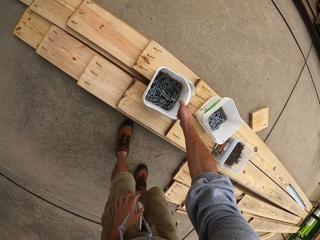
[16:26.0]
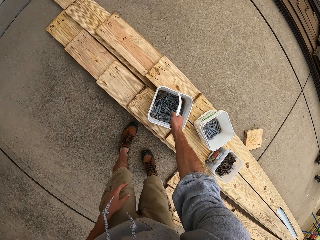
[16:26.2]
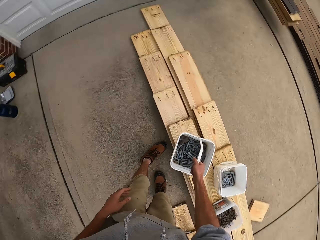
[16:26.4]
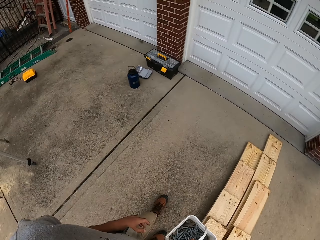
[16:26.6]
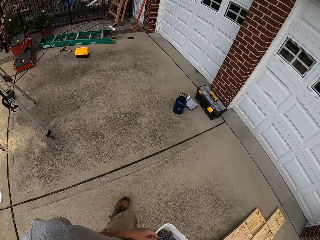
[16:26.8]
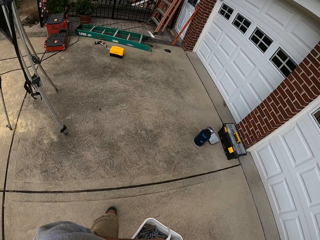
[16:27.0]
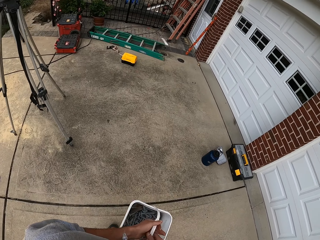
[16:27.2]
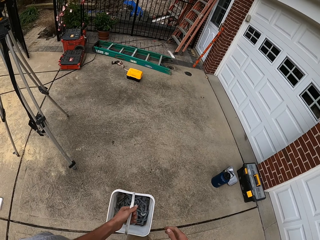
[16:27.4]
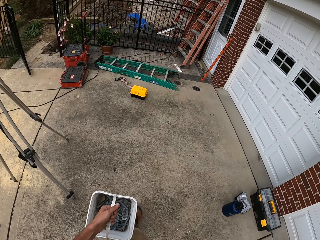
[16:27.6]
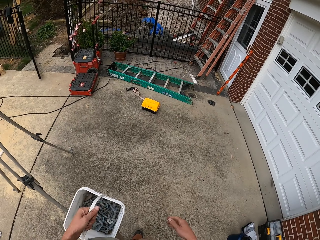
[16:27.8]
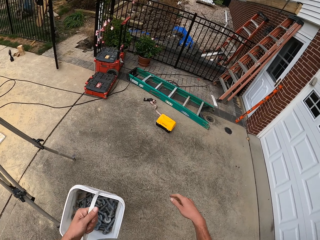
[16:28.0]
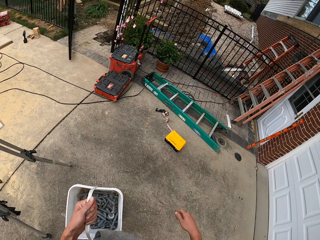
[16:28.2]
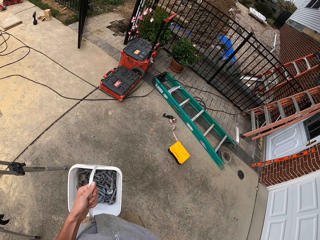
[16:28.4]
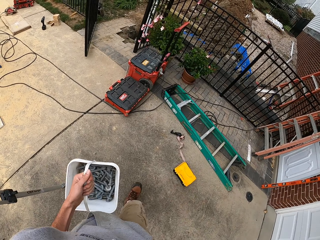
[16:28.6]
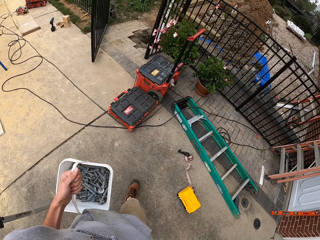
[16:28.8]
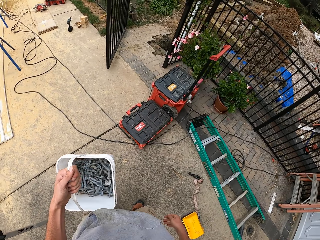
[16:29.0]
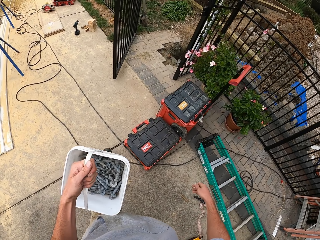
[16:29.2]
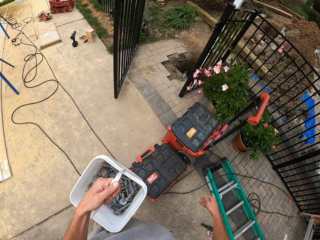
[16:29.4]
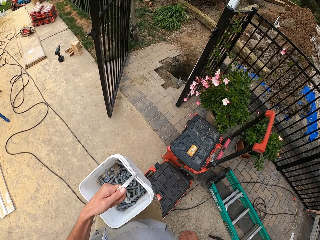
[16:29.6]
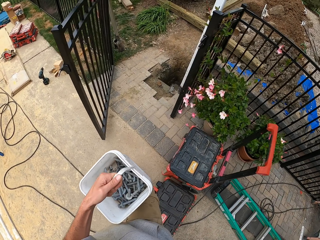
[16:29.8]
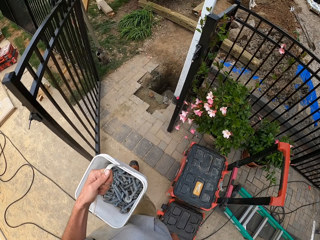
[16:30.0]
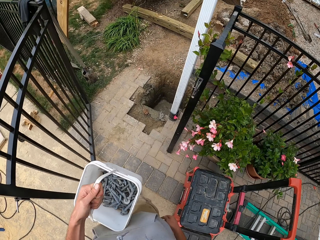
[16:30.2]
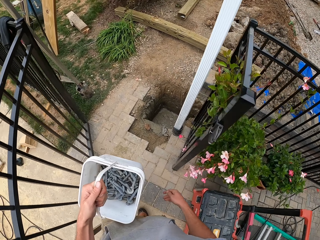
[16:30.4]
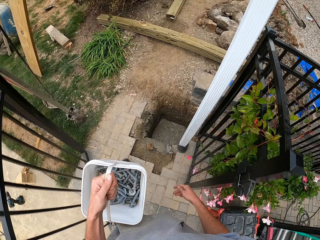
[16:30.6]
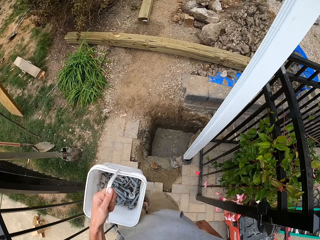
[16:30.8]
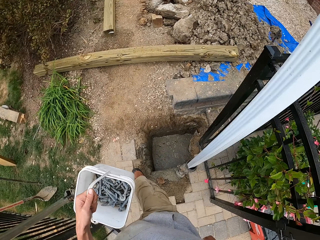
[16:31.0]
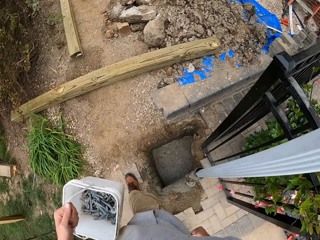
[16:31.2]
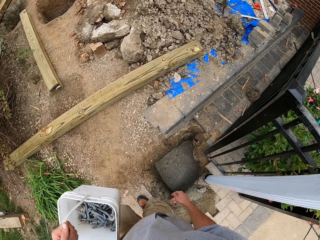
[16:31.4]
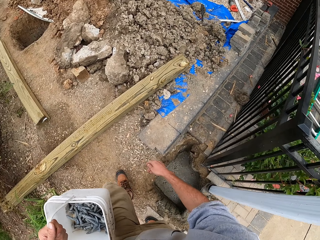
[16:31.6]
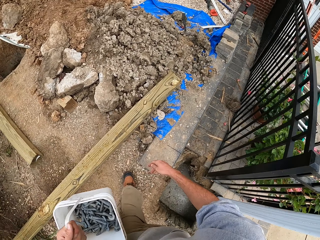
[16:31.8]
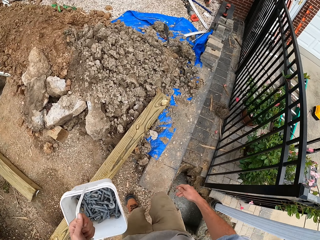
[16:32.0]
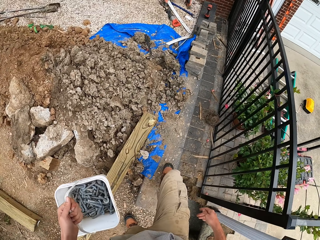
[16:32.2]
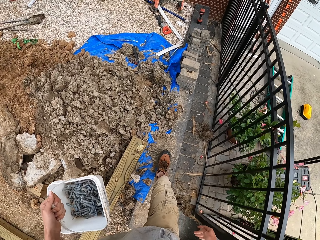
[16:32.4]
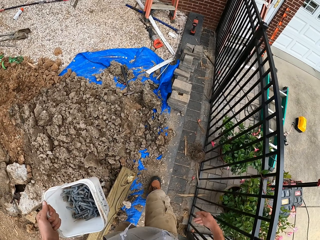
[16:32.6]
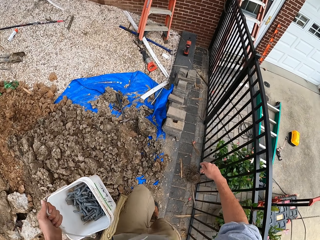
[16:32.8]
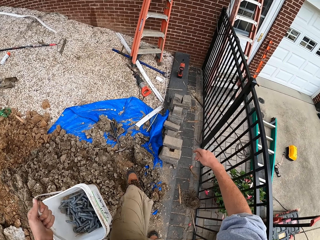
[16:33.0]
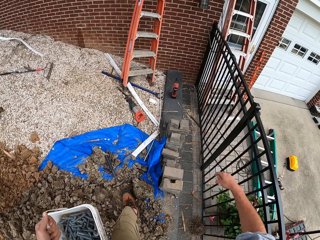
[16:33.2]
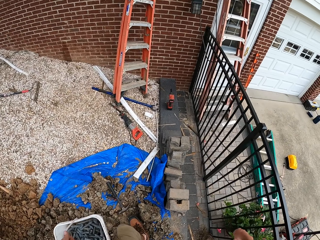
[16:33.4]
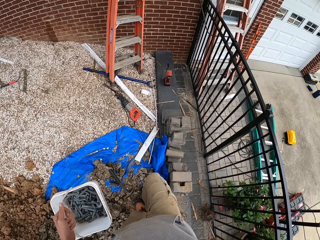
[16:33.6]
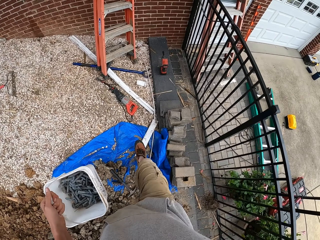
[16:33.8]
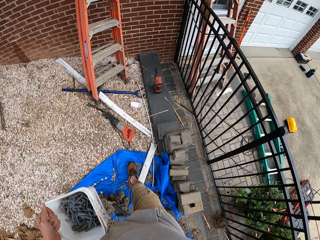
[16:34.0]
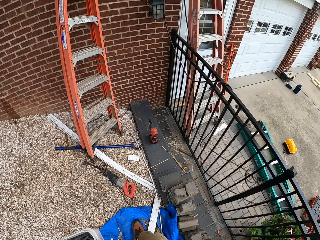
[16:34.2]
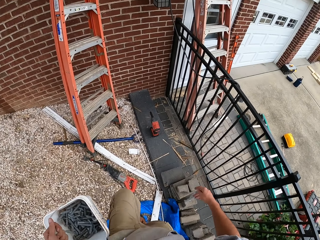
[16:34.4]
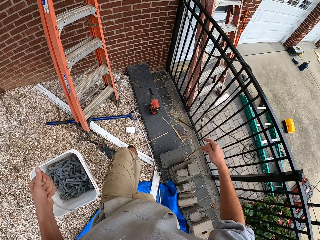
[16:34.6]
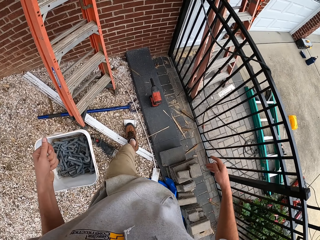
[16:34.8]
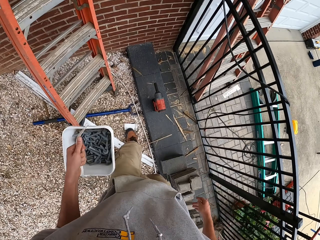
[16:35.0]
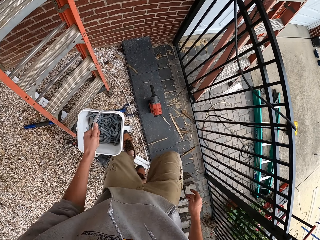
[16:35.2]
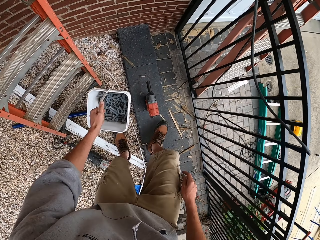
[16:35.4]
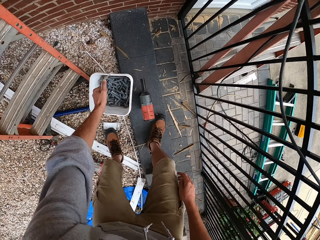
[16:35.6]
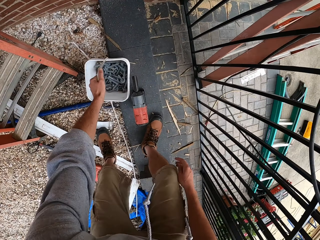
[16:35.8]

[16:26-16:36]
The camera wearer picks up a container or bucket with screws from the wood. They walk with the container of screws. They hold the bucket.

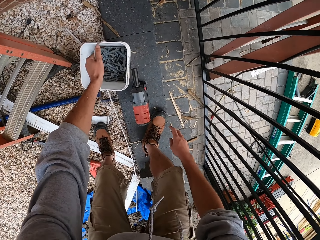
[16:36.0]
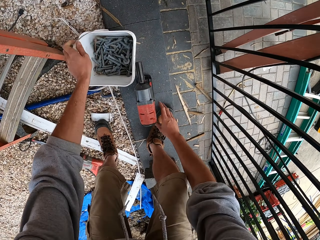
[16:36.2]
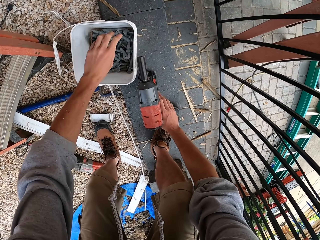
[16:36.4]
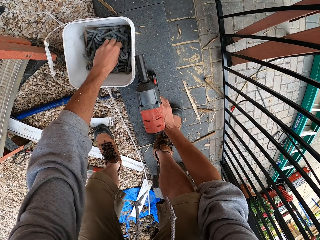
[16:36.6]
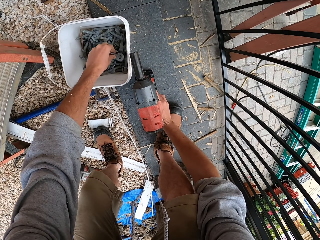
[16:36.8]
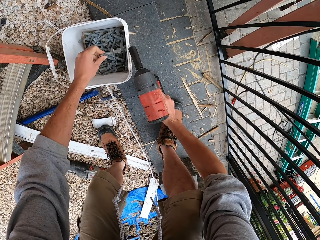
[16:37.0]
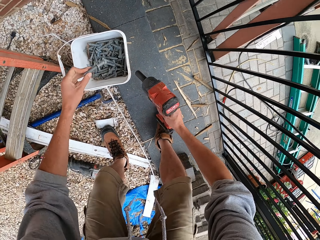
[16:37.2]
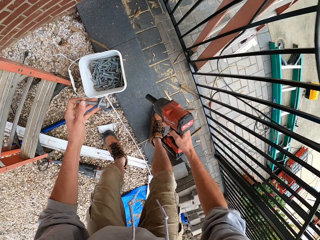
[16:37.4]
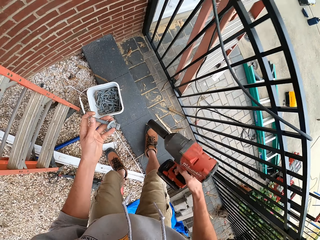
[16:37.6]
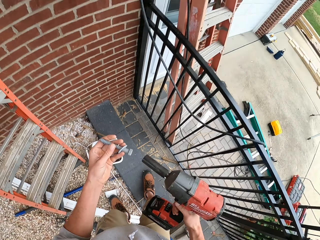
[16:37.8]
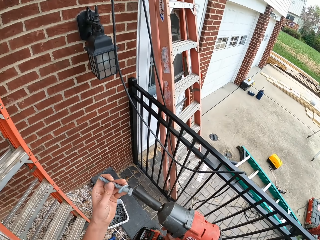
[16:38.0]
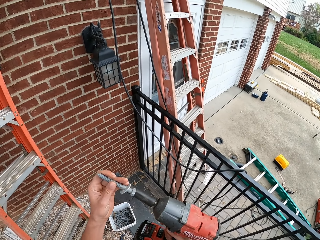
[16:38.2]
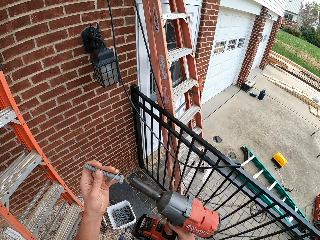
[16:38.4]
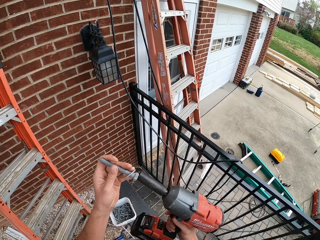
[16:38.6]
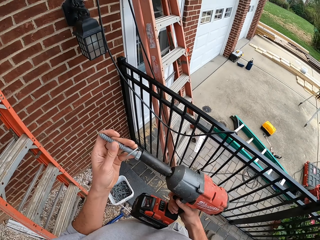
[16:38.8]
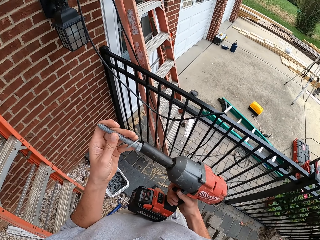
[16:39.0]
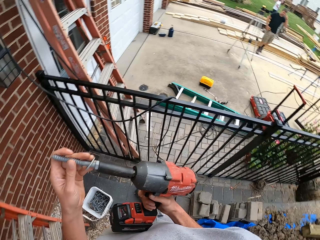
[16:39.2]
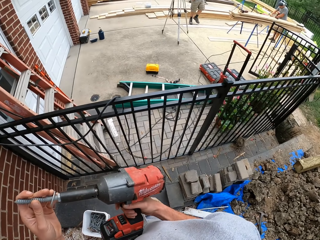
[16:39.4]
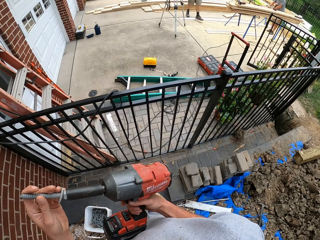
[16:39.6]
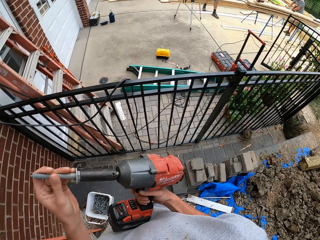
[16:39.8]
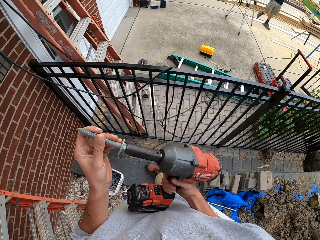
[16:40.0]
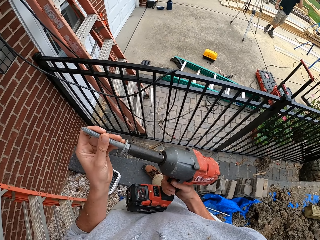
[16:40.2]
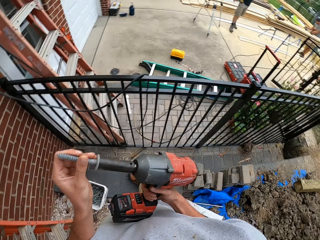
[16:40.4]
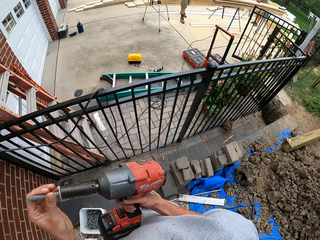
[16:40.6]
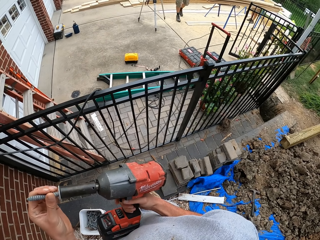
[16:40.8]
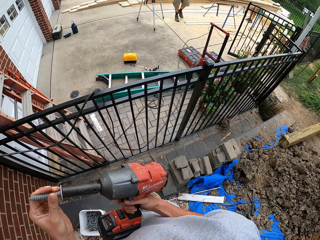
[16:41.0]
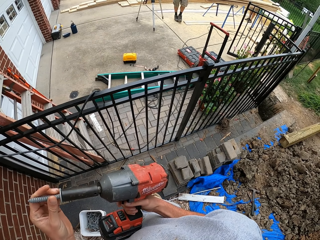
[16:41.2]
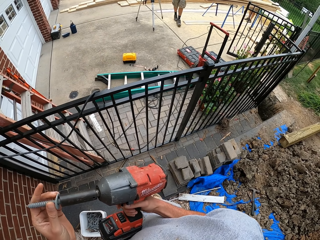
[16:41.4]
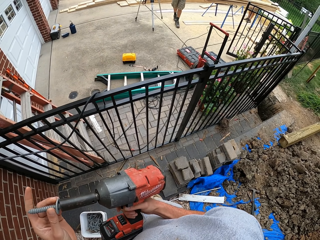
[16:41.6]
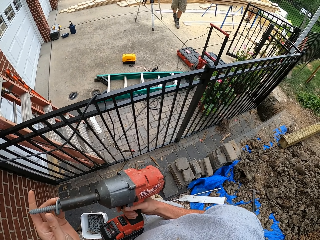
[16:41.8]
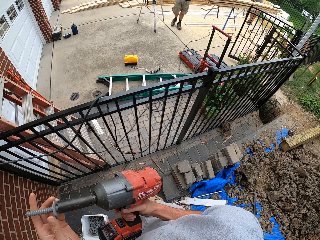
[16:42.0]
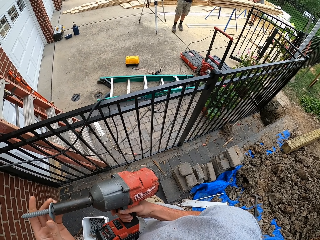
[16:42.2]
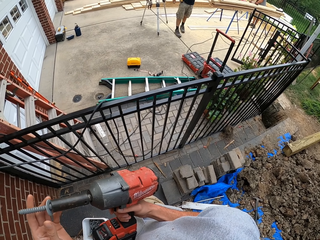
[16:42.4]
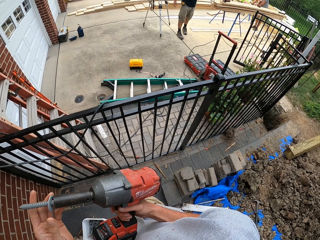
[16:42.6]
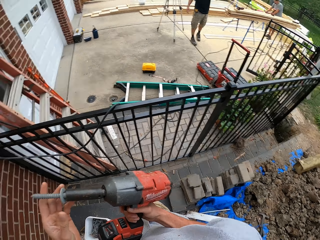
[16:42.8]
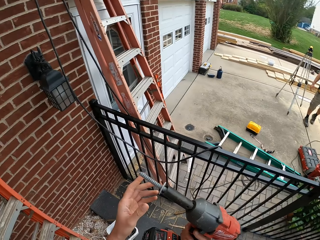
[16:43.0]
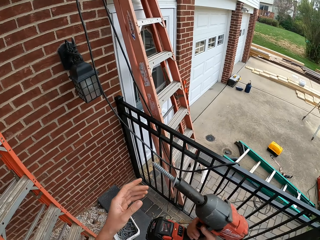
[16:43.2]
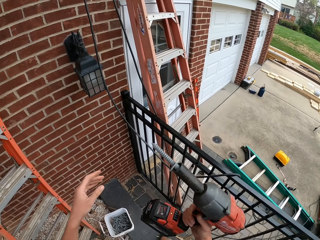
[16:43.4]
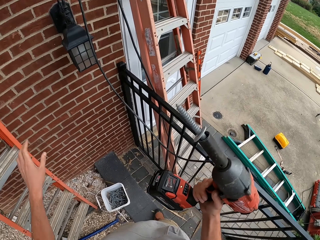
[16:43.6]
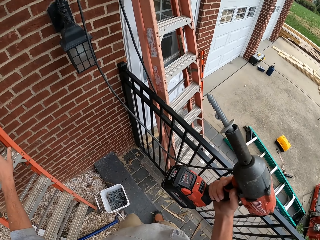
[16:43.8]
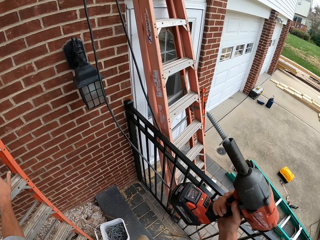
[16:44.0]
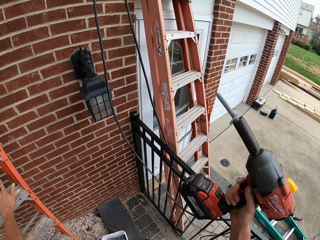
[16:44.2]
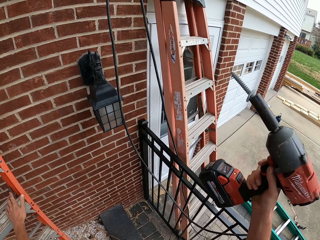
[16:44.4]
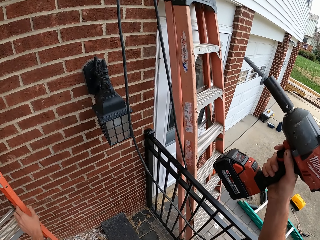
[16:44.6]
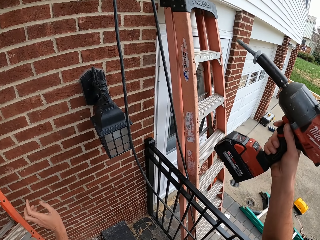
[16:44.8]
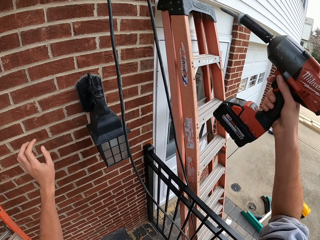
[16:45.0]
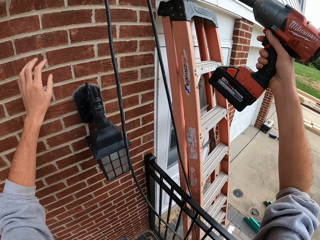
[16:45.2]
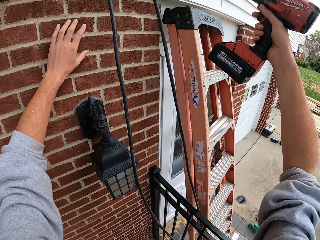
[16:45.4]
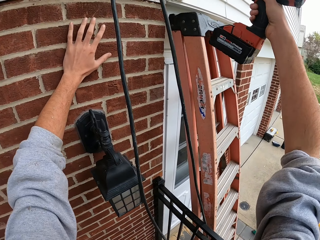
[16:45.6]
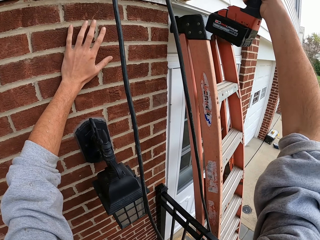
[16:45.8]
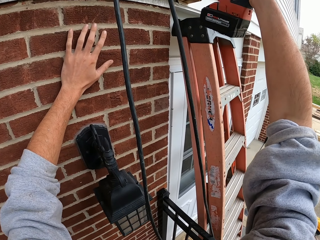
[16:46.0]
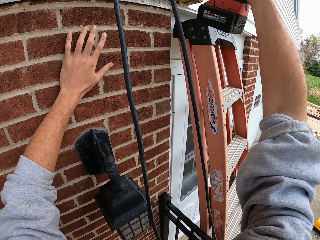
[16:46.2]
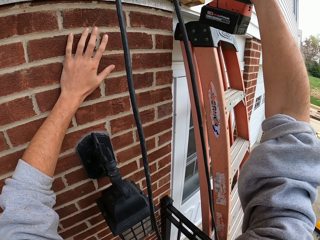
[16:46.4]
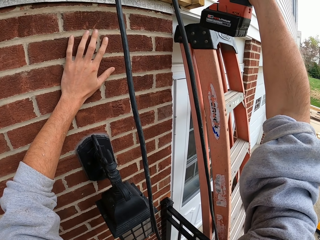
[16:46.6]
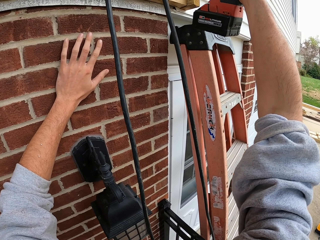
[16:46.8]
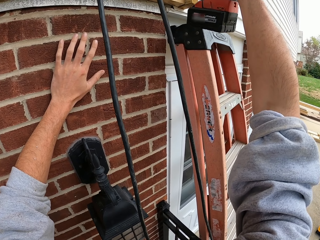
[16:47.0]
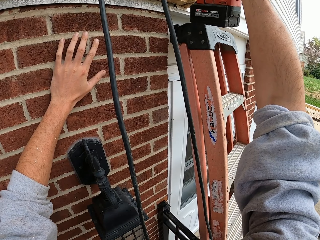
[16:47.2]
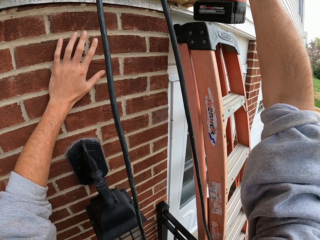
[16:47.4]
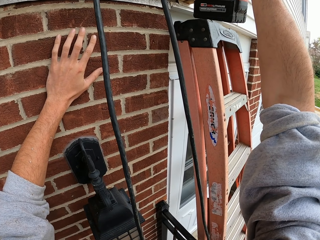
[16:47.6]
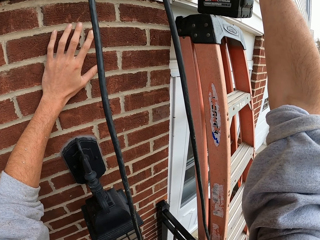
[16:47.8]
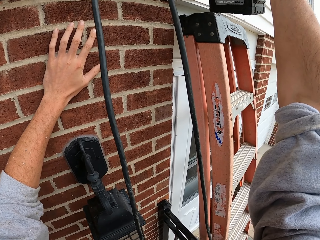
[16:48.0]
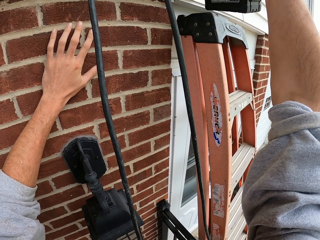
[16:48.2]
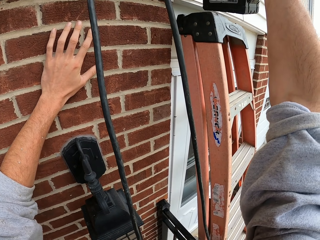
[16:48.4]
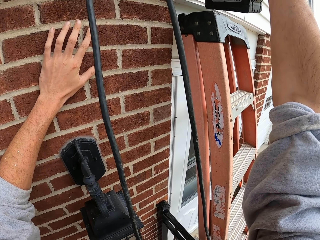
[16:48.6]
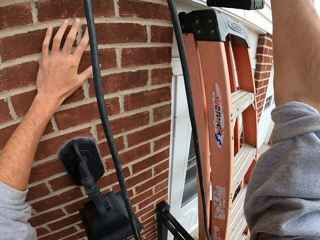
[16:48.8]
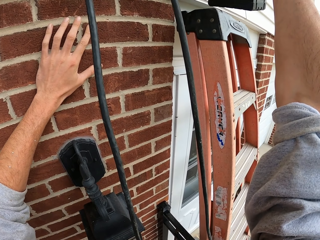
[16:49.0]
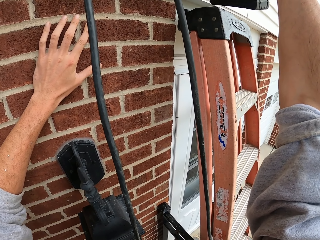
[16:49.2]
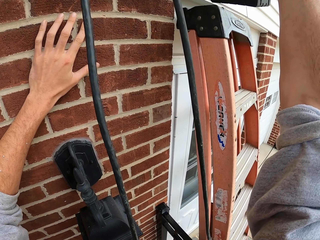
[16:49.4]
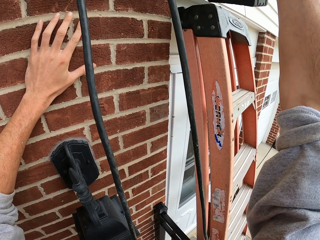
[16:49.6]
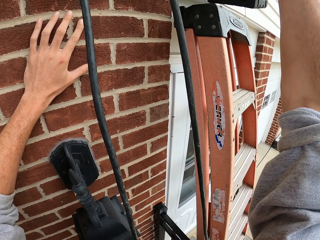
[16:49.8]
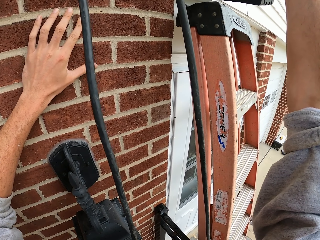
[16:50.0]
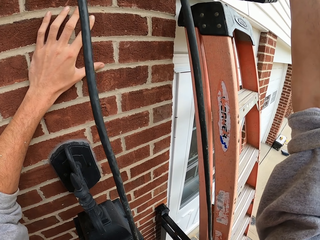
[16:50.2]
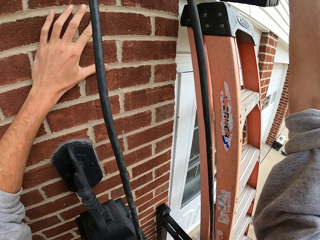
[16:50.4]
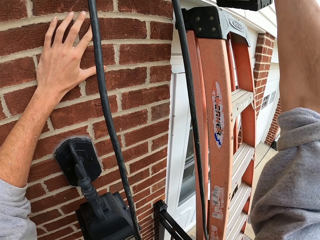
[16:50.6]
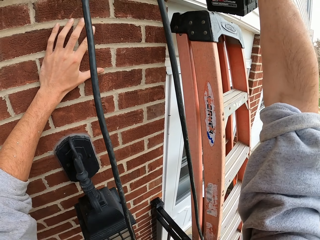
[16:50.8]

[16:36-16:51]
The camera wearer places the container with screws on the ground. They pick up a drill machine or tightening machine from the ground. They pick up a screw or bolt from the container. They hold the bolt. They hold the tightening machine. They place the screw in the drill machine. They hold the wall with the left hand. They drill the screw with the drill machine to the wall.
